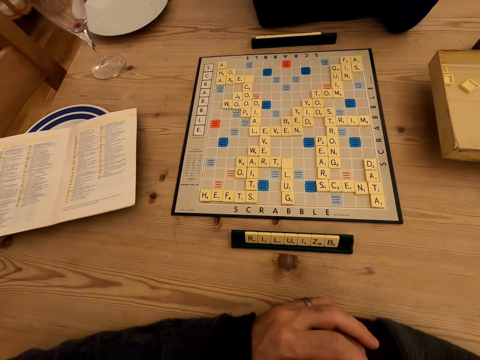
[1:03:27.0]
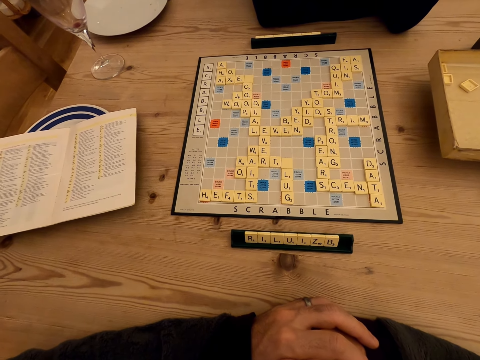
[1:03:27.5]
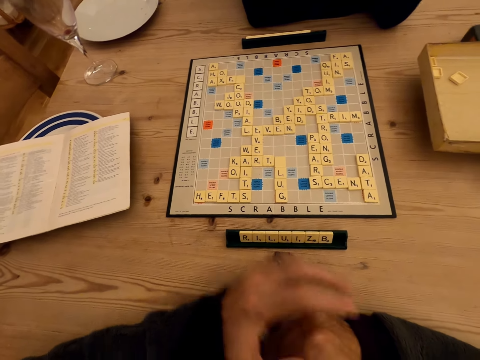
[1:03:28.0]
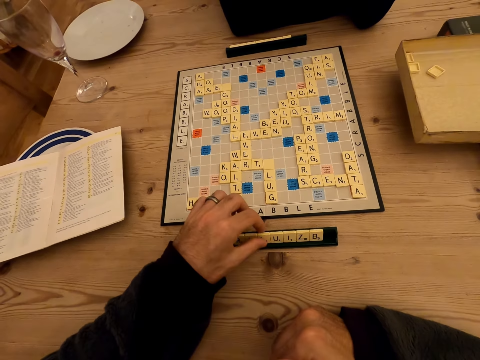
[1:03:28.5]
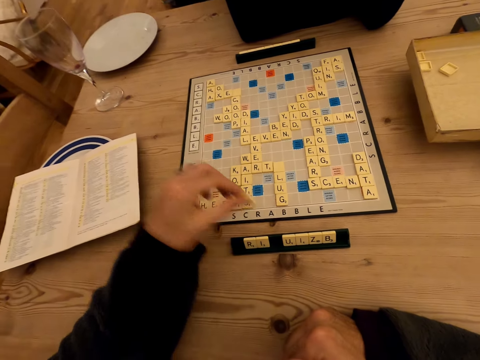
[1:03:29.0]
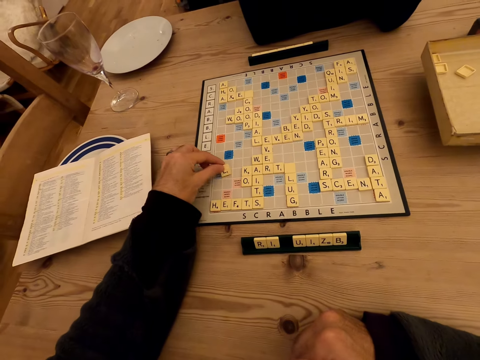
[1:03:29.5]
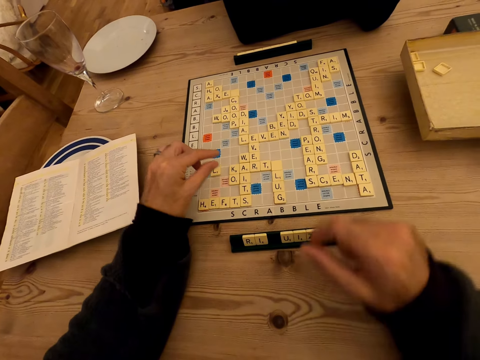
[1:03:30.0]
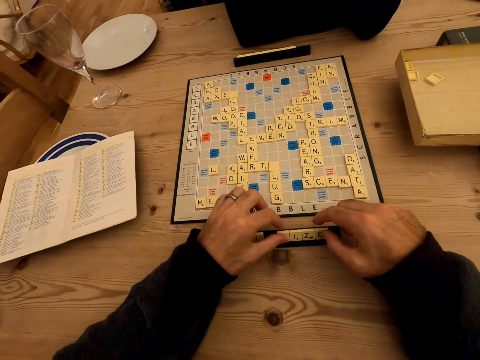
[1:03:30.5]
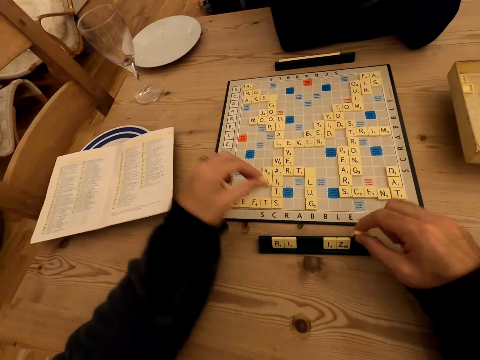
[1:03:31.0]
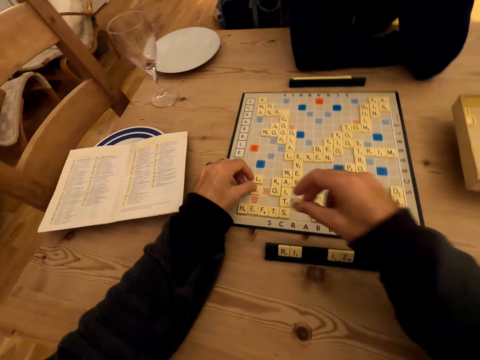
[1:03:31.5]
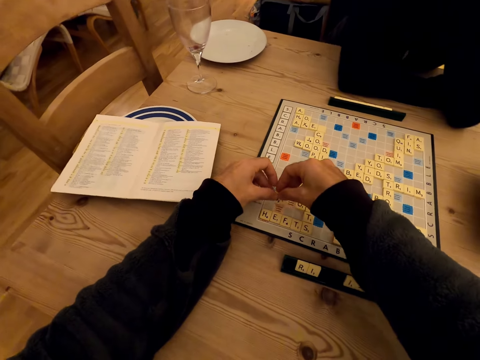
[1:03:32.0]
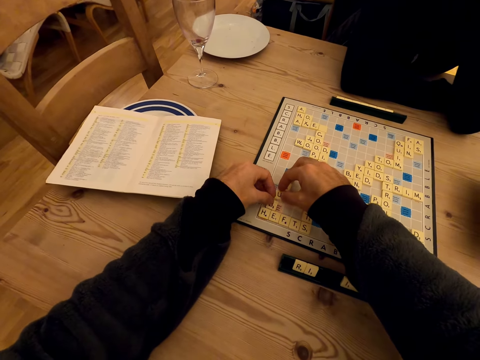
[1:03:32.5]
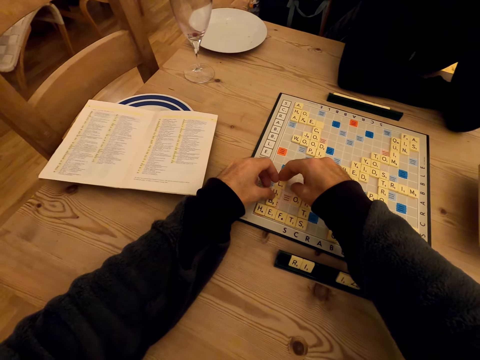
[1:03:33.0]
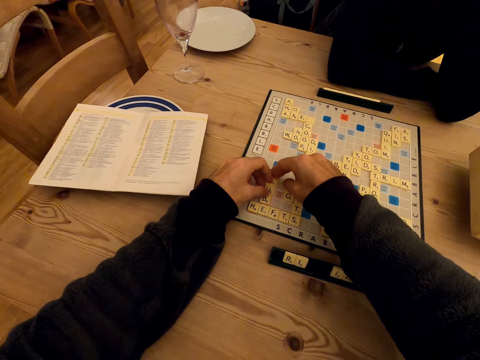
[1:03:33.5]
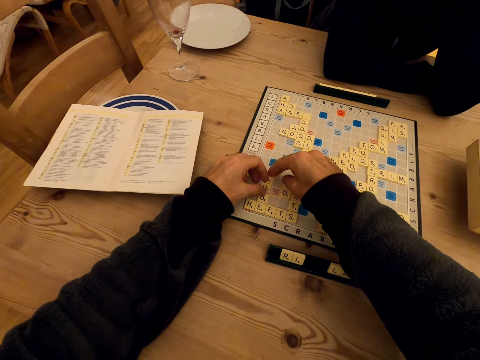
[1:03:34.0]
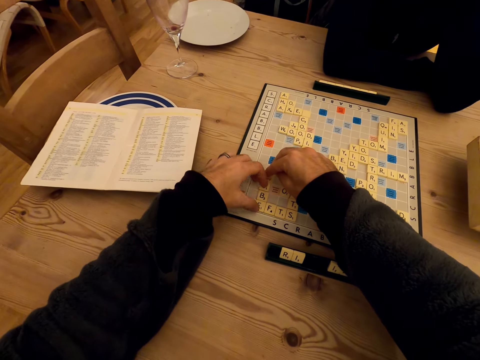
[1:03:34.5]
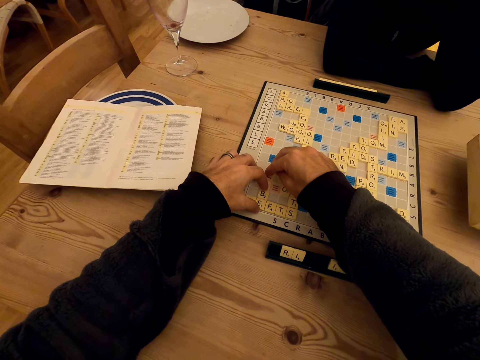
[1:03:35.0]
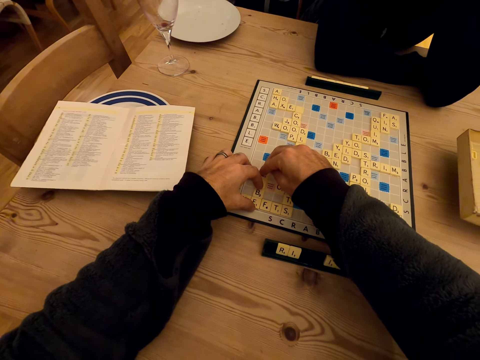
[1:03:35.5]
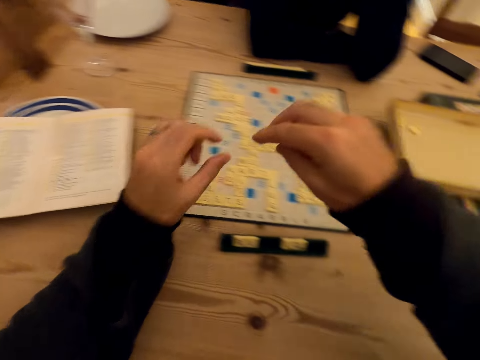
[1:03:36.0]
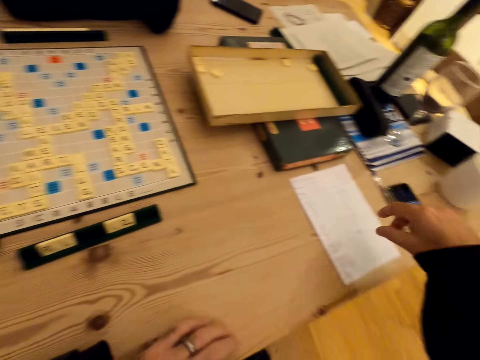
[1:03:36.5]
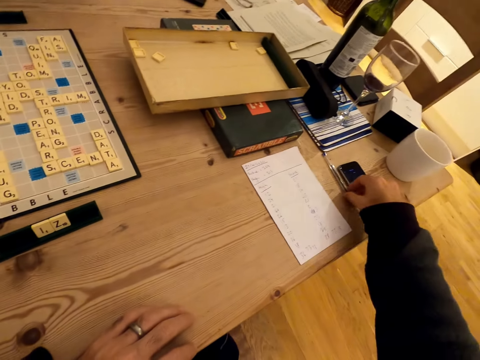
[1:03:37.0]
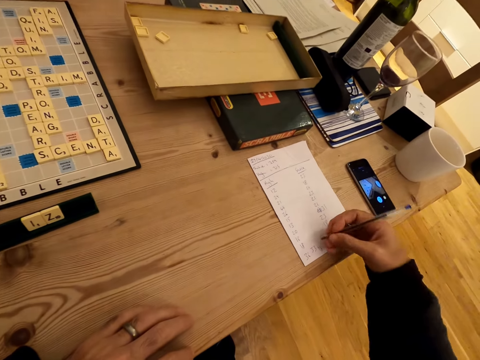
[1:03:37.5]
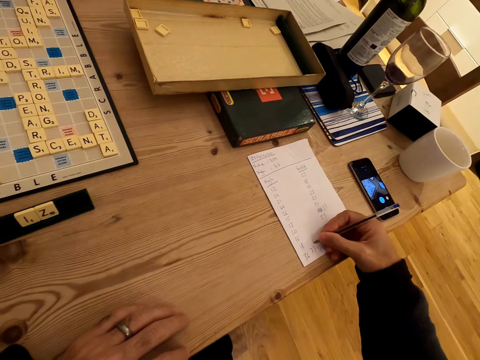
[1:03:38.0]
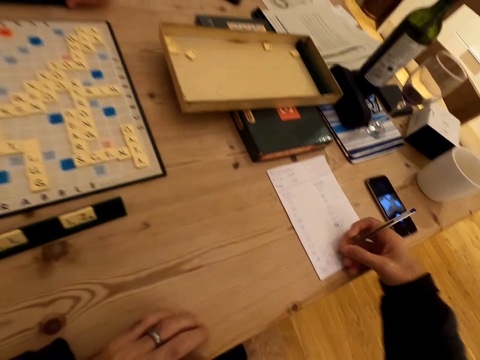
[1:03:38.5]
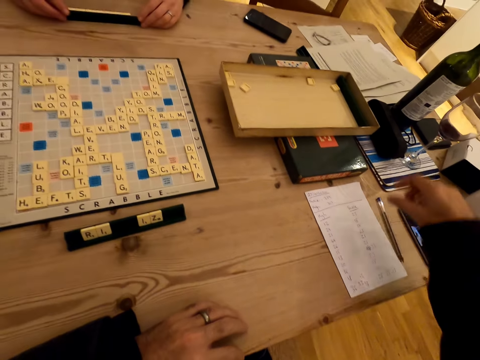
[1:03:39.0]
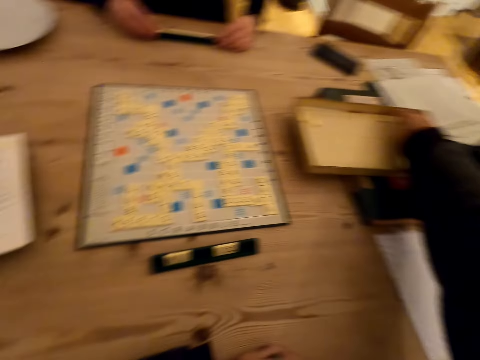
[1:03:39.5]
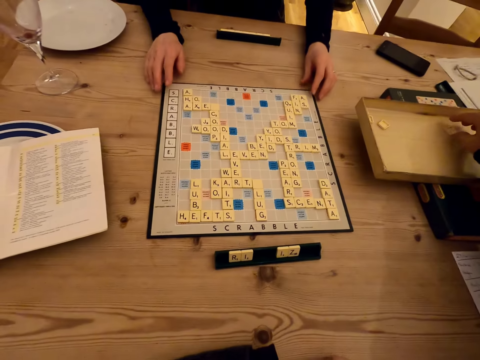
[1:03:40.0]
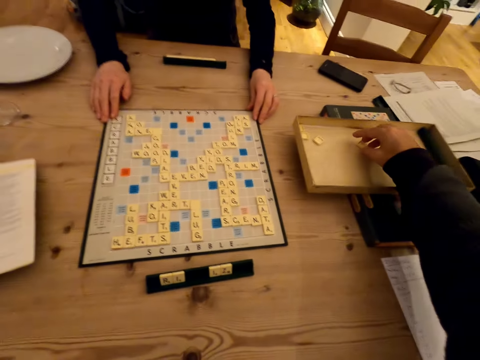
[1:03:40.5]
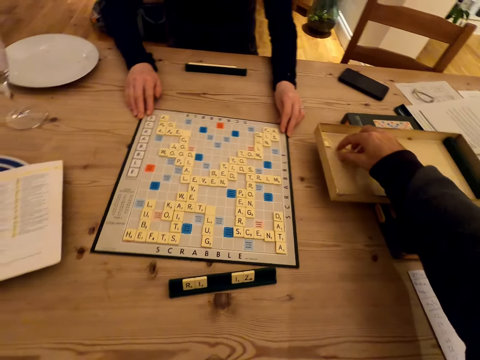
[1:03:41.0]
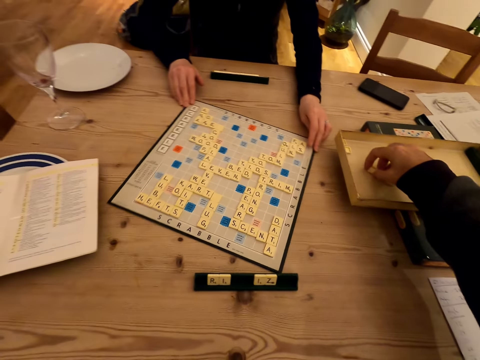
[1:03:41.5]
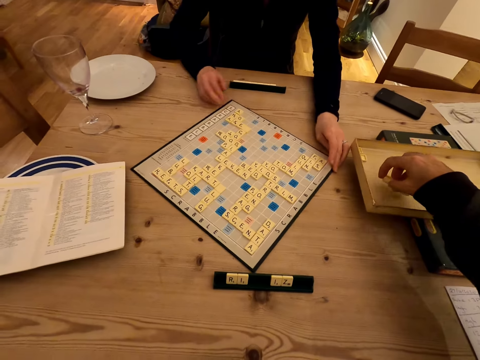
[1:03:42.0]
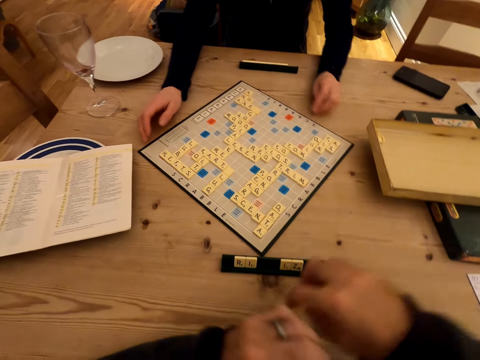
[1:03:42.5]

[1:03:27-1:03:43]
A man moves scrabble words. The camera wearer picks a letter from the scrabble rack. They put the letter on the scrabble board. They pick letters from the scrabble rack and put the letters on the scrabble board. They pick a pen from the table. The man writes down. The camera wearer writes on a paper. They put the pen on the paper and pick letters from the box. The man moves the scrabble words. A woman rotates the scrabble board. The camera wearer moves the scrabble board.

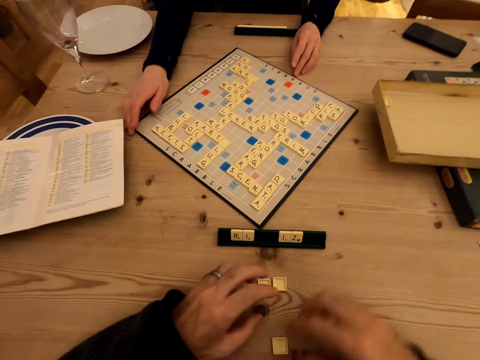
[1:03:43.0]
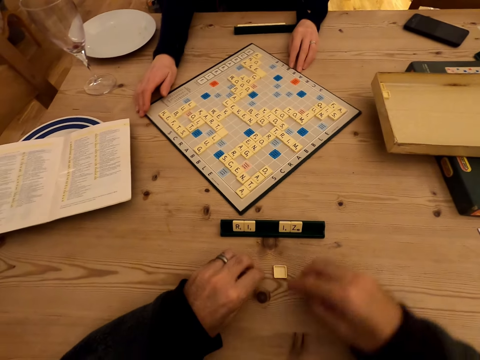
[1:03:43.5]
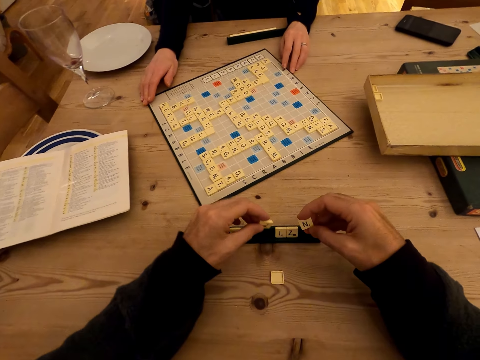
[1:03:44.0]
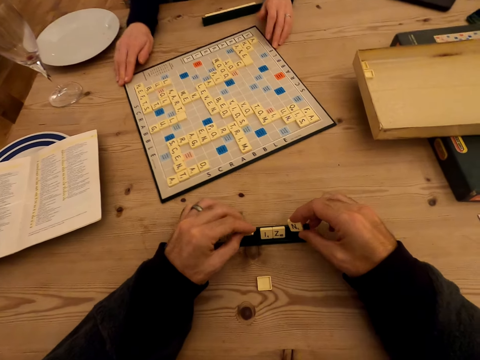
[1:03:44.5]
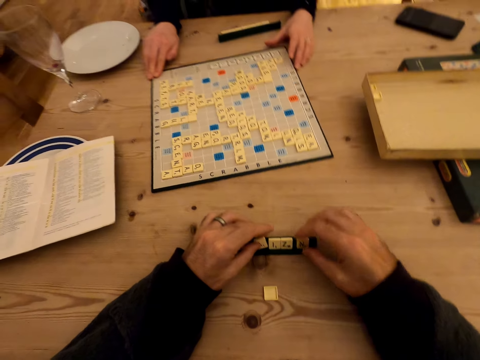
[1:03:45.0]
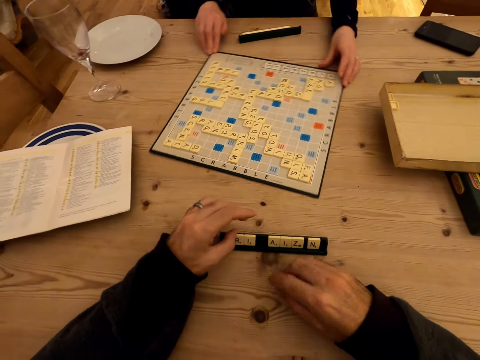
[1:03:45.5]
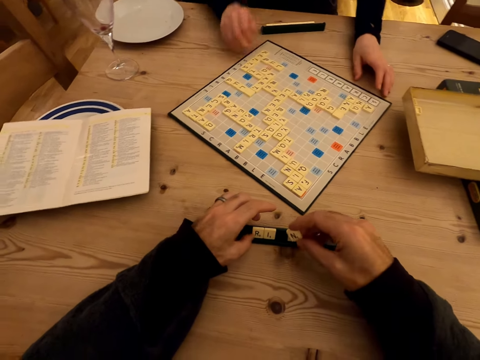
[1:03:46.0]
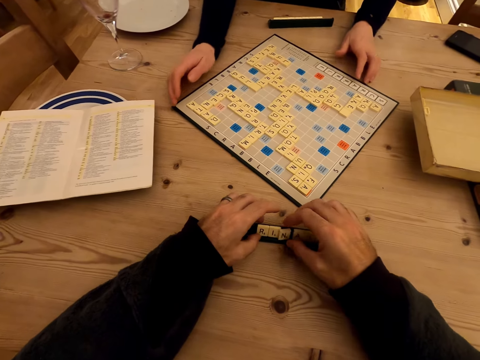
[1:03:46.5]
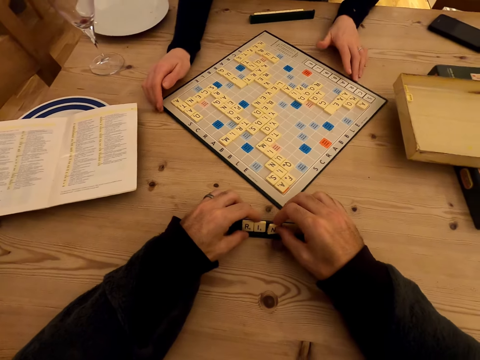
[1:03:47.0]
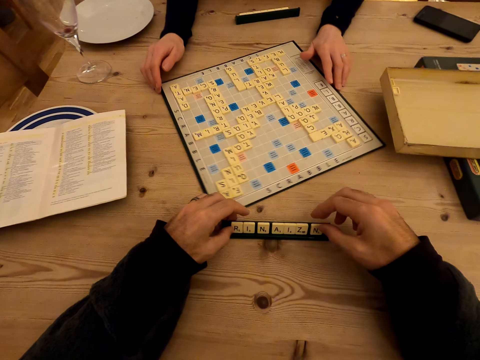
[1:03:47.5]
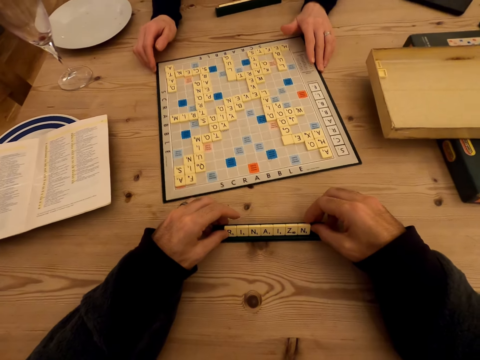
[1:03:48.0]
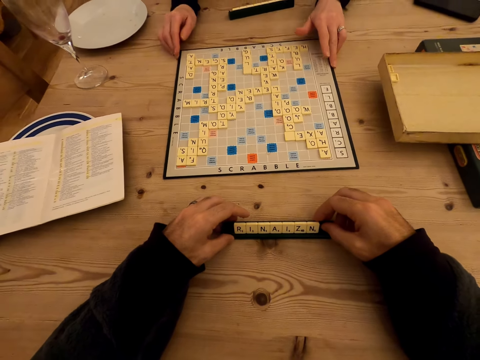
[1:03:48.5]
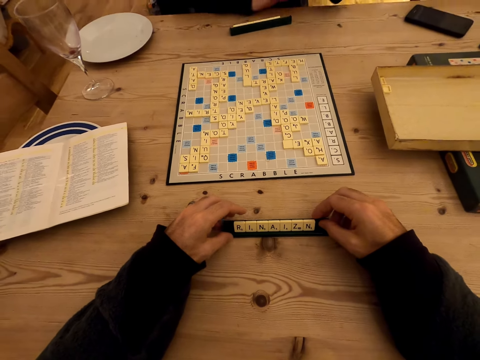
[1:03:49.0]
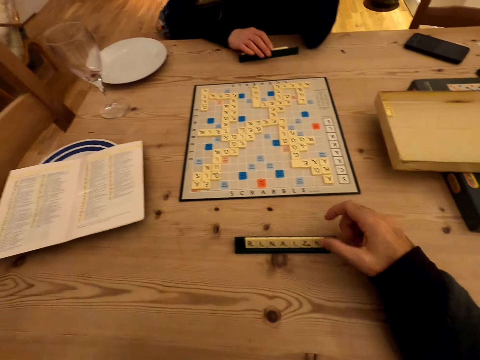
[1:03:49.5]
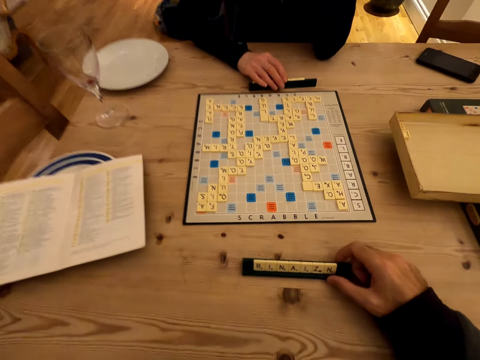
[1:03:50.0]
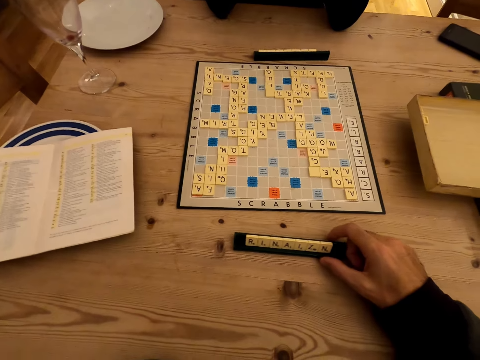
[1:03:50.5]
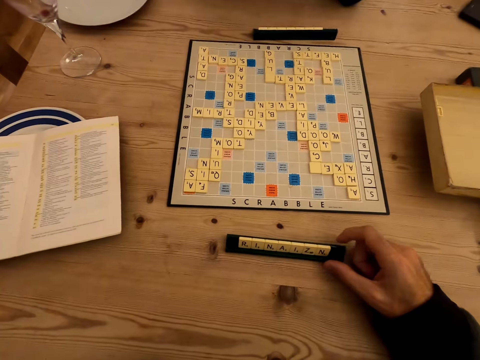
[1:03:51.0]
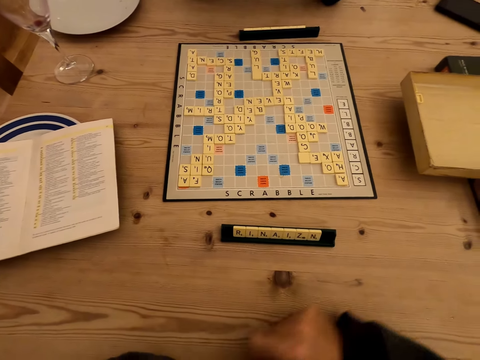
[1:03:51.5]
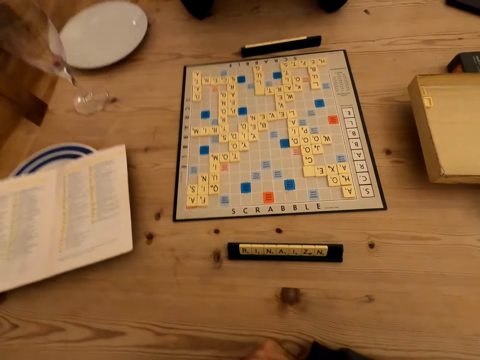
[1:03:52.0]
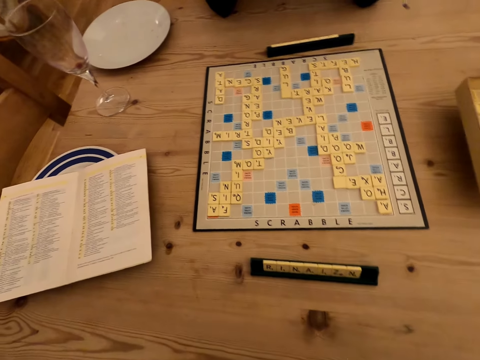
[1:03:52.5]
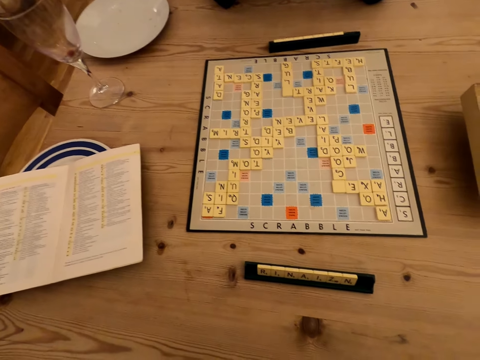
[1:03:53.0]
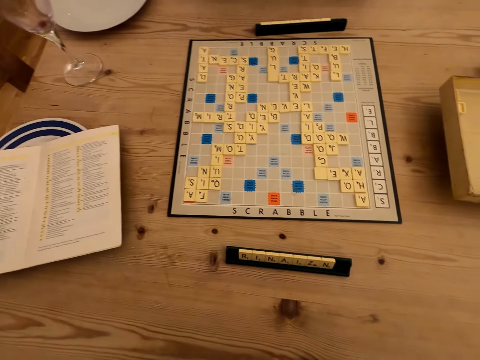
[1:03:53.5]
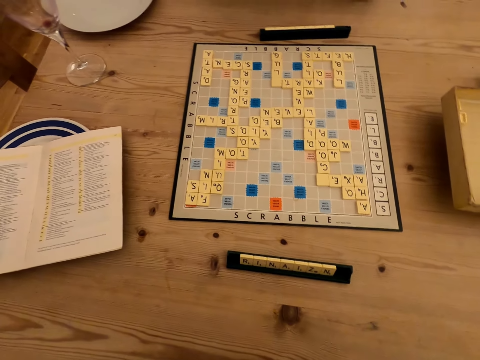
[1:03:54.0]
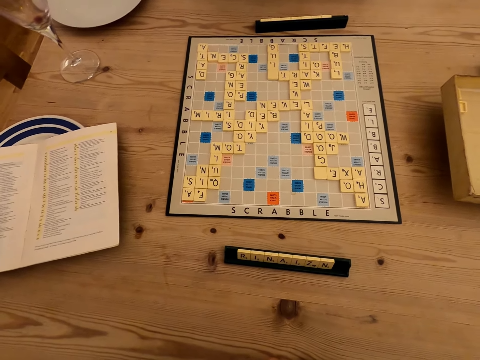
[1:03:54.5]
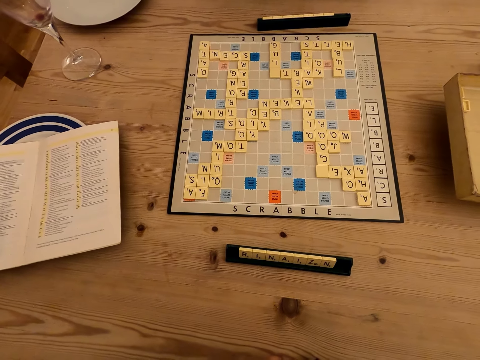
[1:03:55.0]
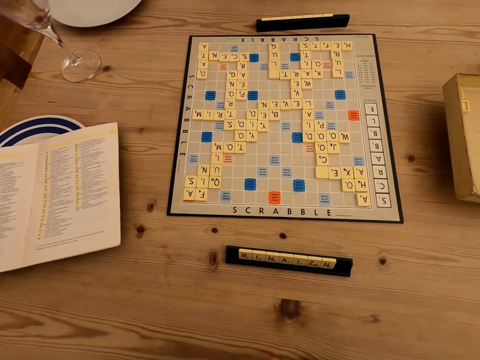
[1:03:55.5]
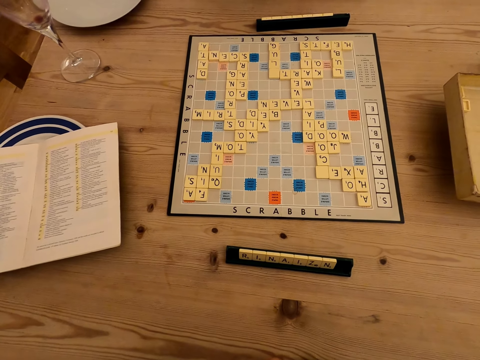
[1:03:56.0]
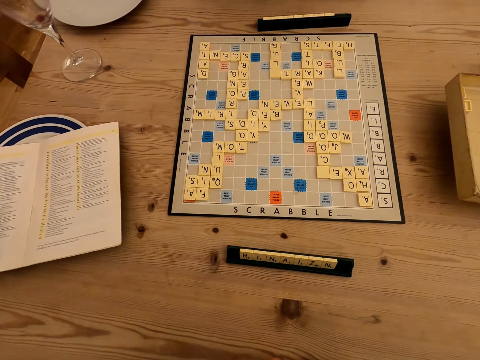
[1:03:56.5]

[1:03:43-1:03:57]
The woman converses with the camera wearer. The camera wearer arranges letters in the scrabble rack. The man and the camera wearer move the scrabble words. The woman moves the scrabble rack. The camera wearer moves the scrabble rack. They look at the scrabble board.
